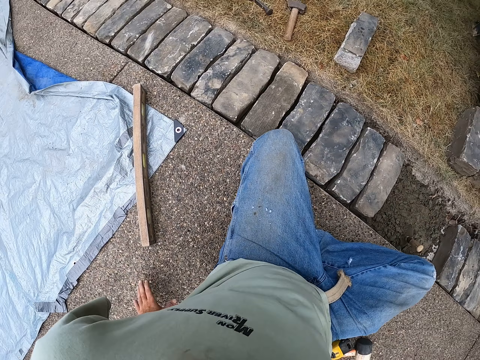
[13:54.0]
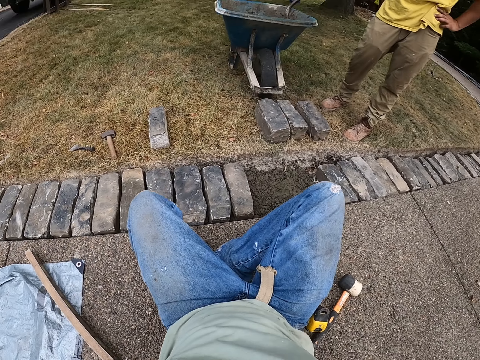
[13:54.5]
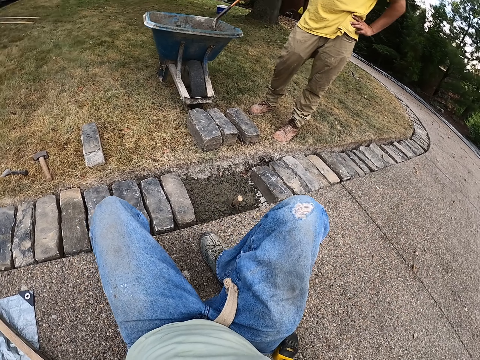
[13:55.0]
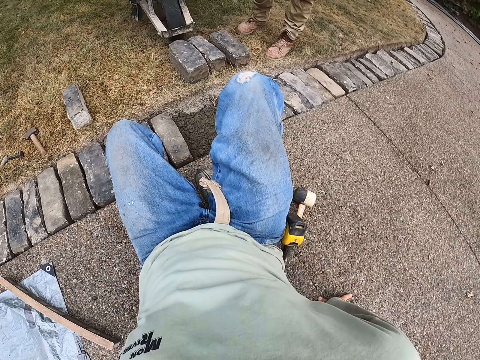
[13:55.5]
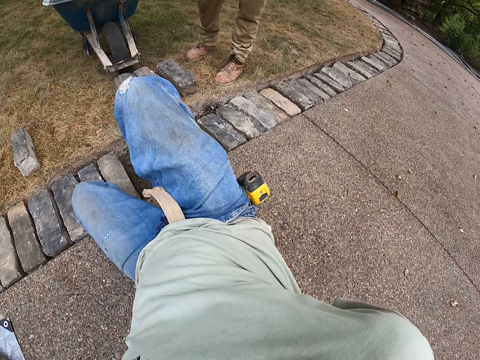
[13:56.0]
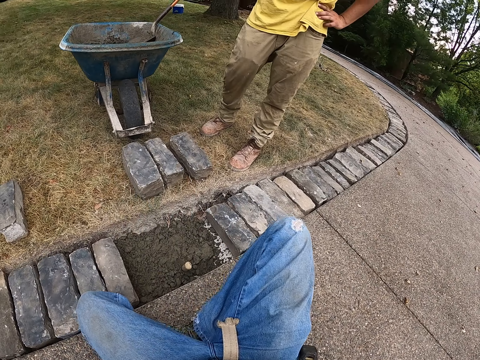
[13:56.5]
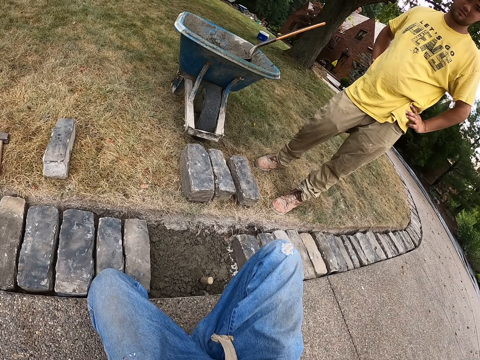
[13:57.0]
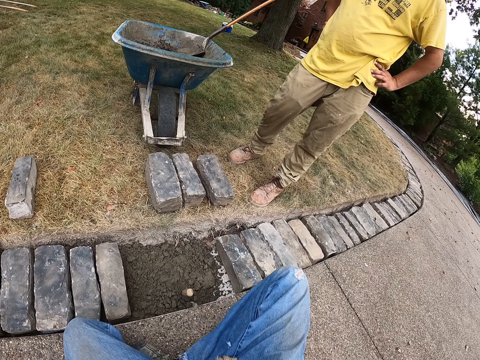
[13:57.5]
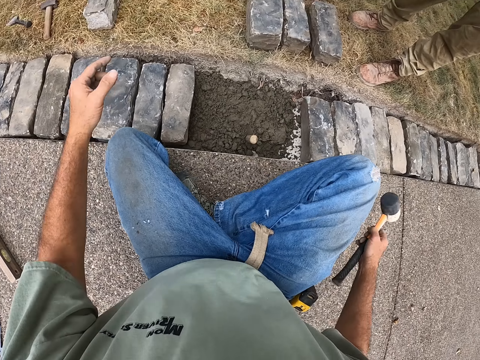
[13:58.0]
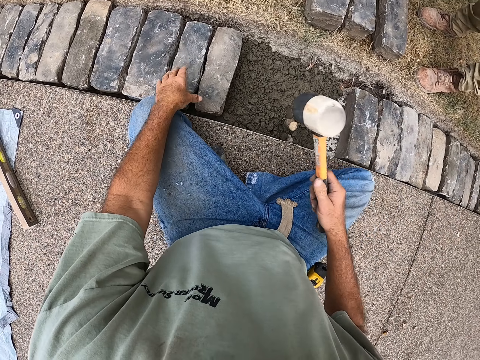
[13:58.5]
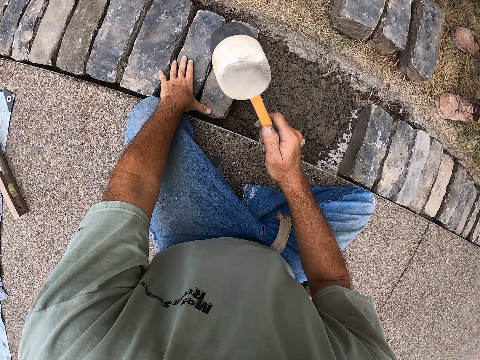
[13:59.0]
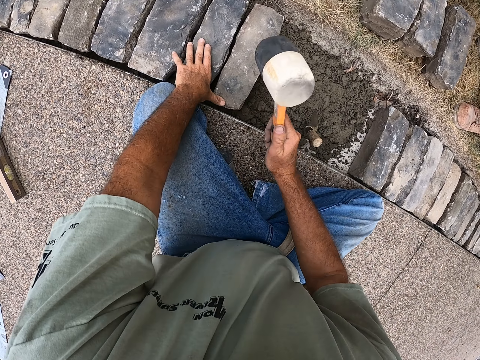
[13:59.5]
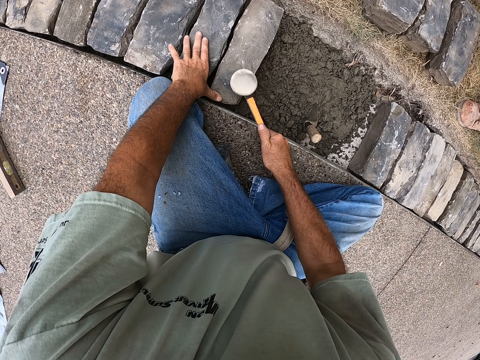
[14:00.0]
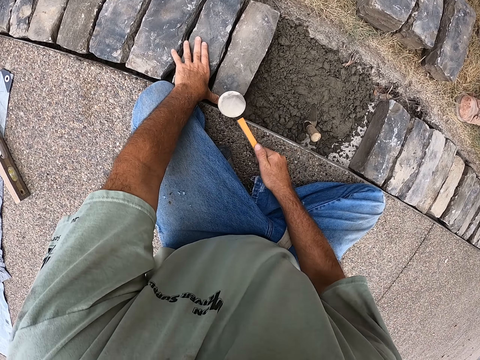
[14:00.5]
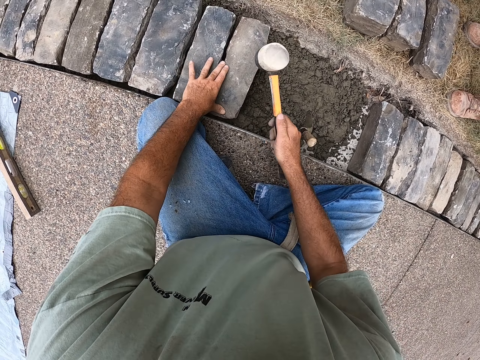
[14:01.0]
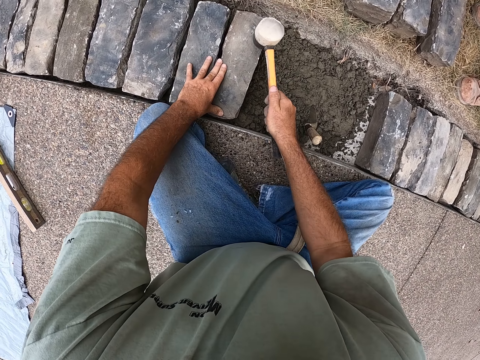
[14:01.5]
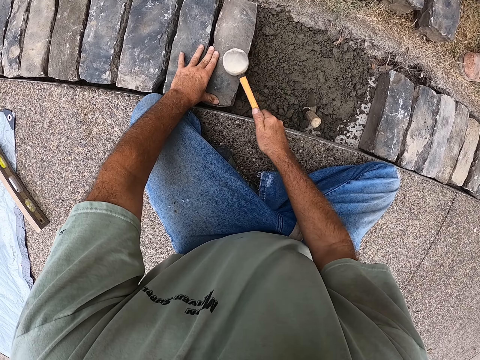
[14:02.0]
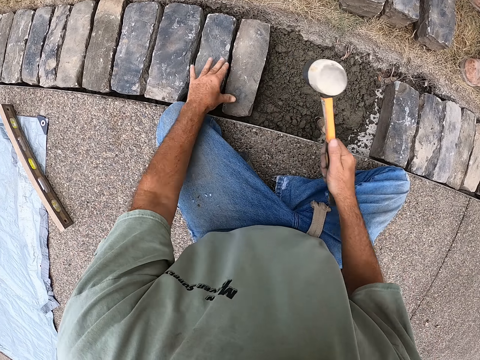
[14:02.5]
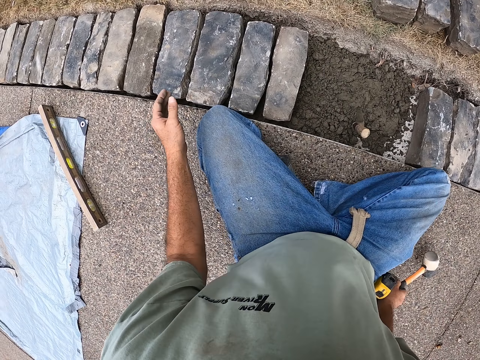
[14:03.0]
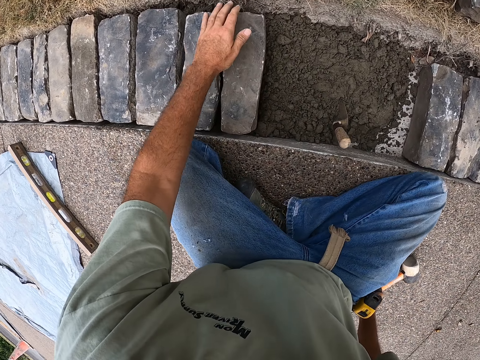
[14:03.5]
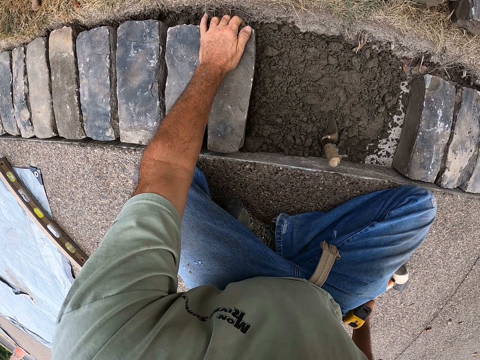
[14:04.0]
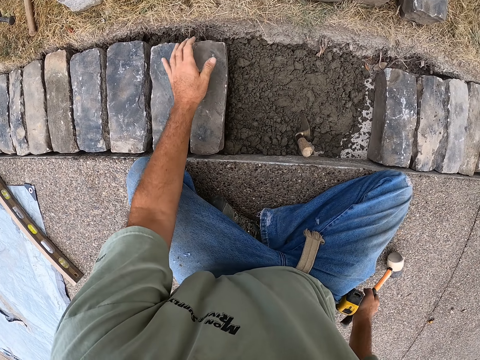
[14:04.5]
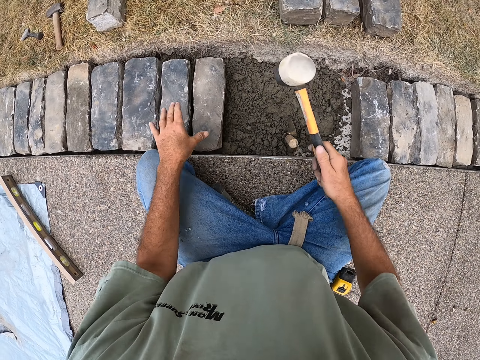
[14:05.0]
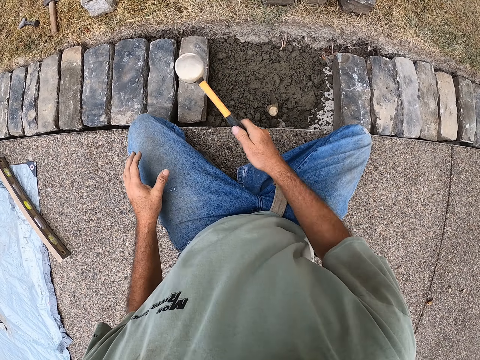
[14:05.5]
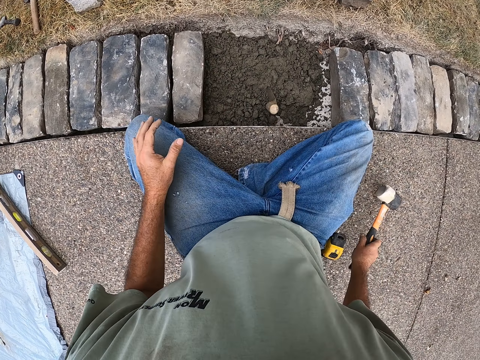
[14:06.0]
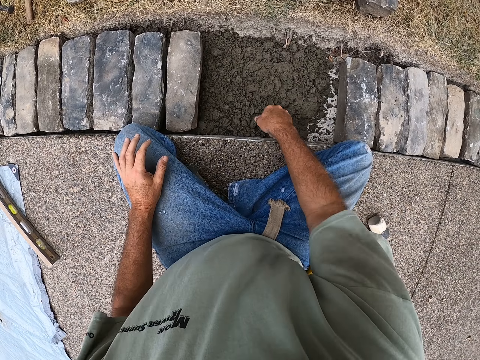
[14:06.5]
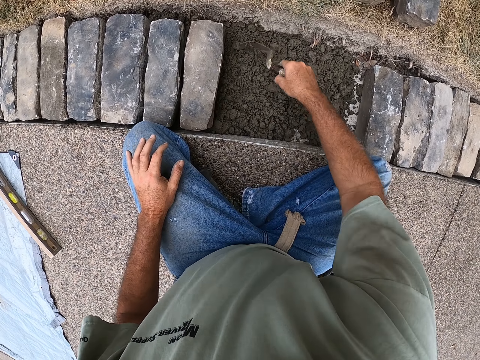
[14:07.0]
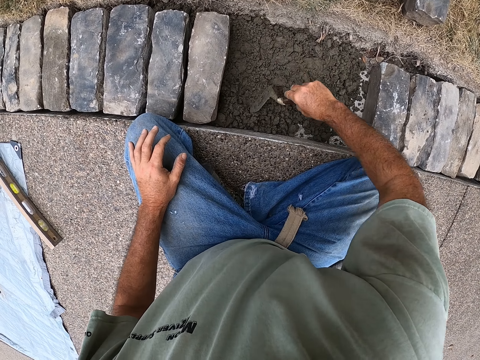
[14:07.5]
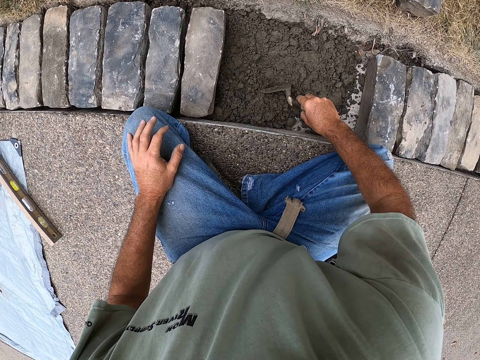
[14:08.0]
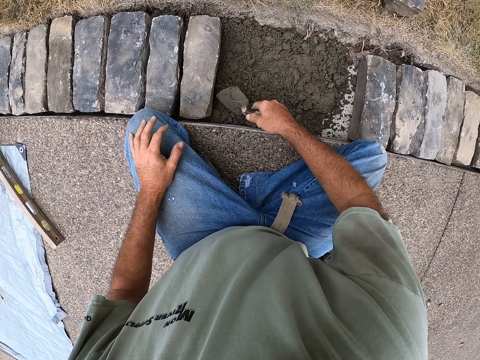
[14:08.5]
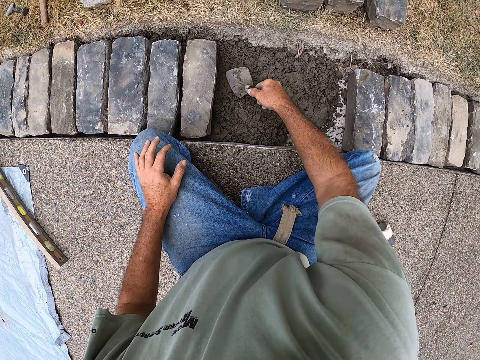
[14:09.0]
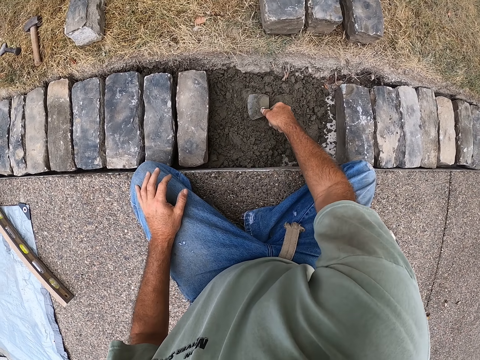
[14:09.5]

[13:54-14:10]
The camera wearer moves his body. He puts his hands down. He picks the mallet from the ground and hits the brick with the mallet. He touches the hammer. He puts the mallet on the ground. He moves the brick in the hole. He picks the mallet from the ground, hits the brick with the mallet, and puts the mallet on the ground. He picks the trowel from the ground and spreads the mortar with the brick trowel. He separates sandy soil by the spade.

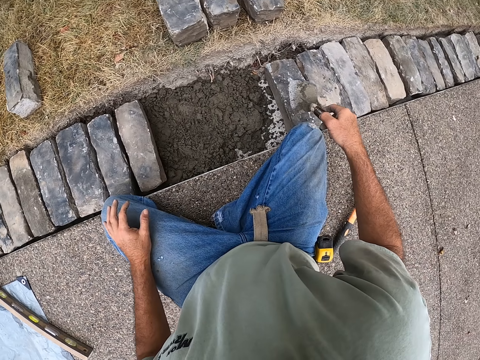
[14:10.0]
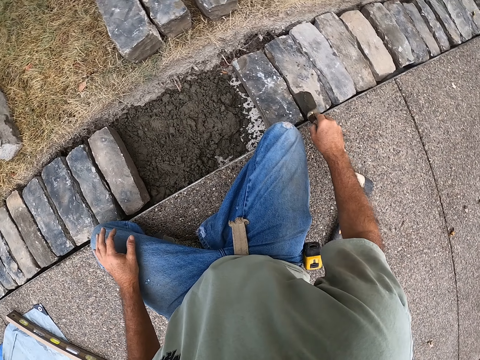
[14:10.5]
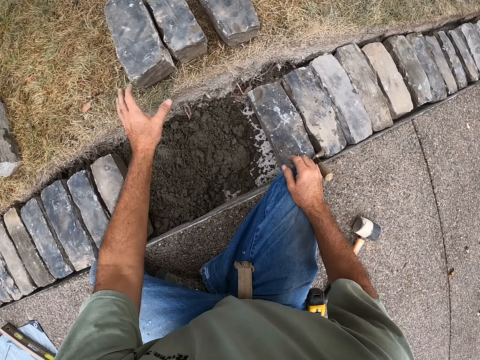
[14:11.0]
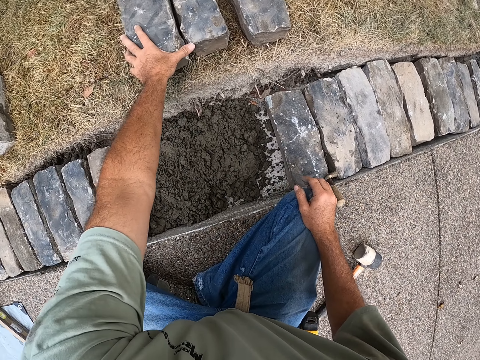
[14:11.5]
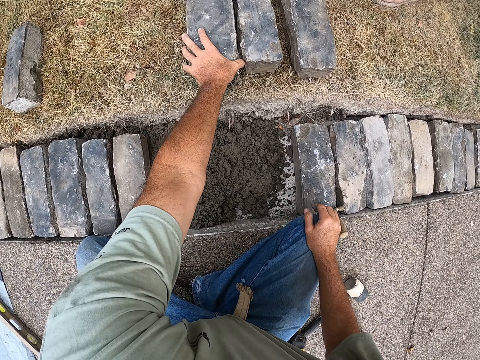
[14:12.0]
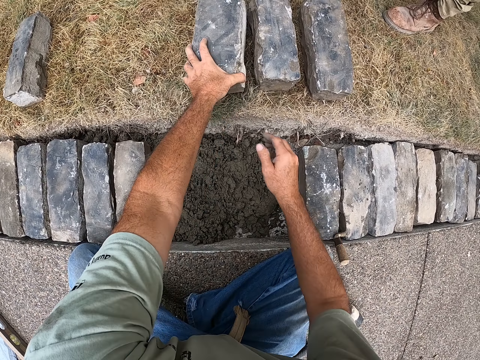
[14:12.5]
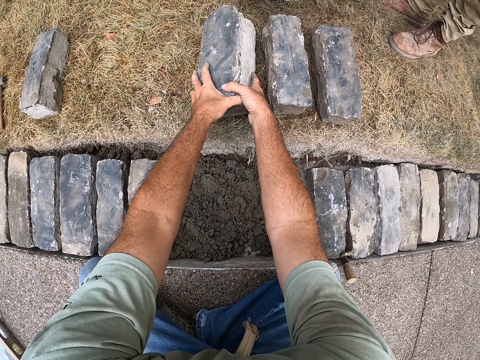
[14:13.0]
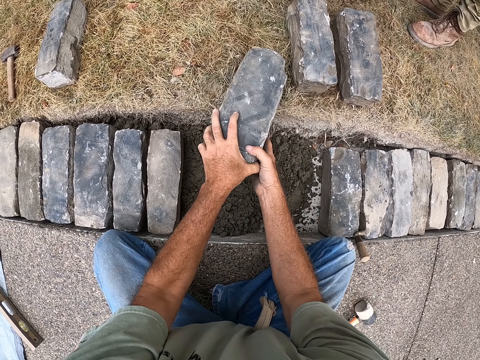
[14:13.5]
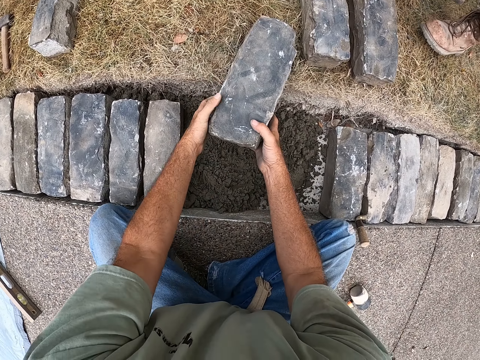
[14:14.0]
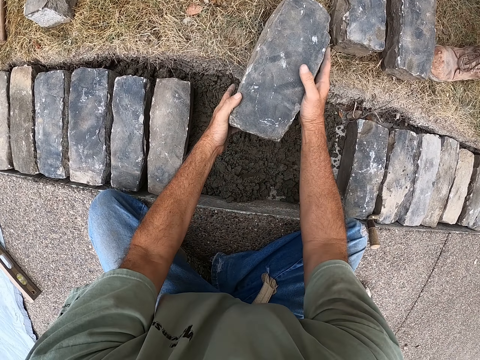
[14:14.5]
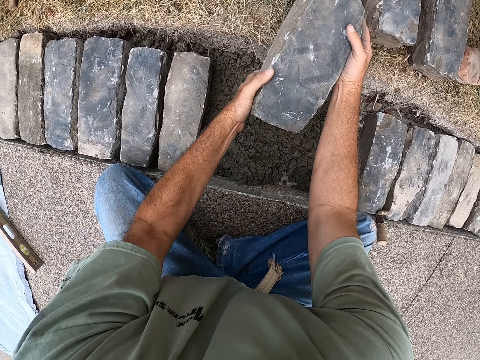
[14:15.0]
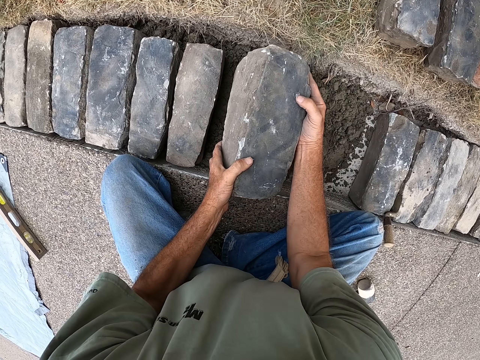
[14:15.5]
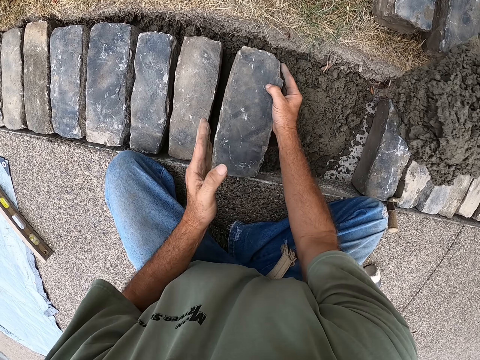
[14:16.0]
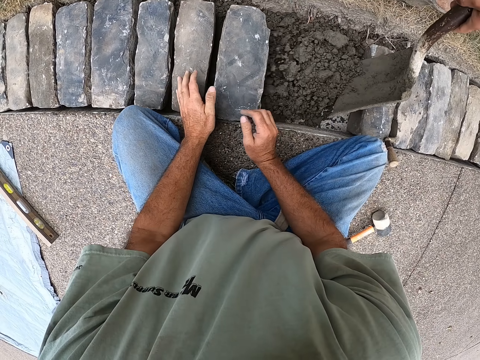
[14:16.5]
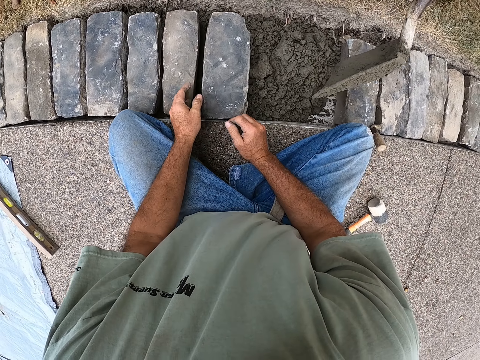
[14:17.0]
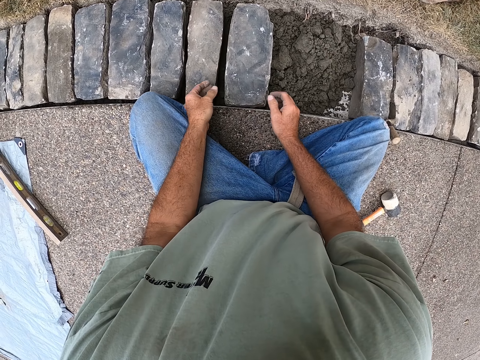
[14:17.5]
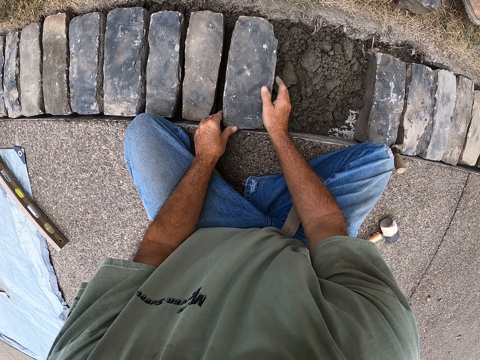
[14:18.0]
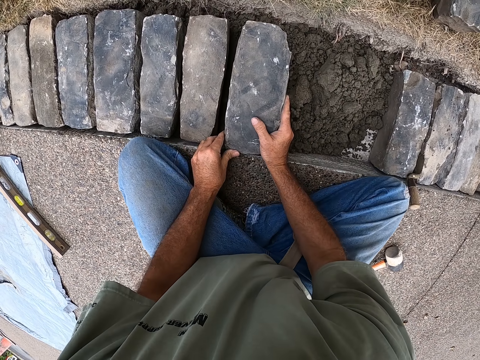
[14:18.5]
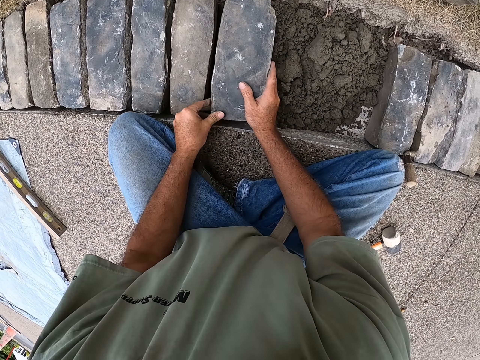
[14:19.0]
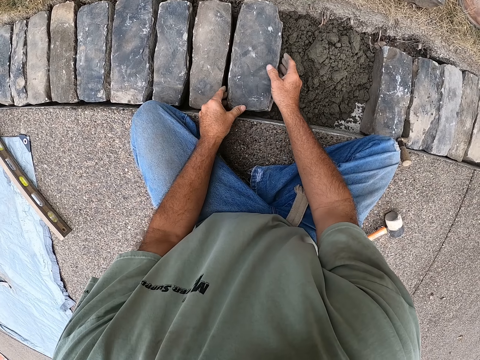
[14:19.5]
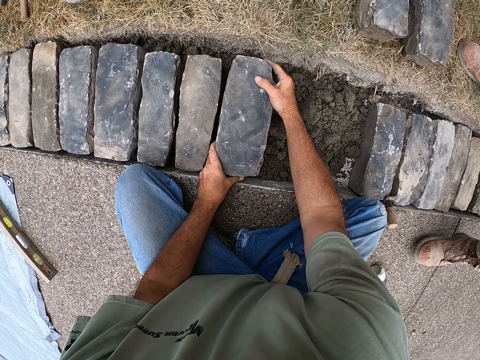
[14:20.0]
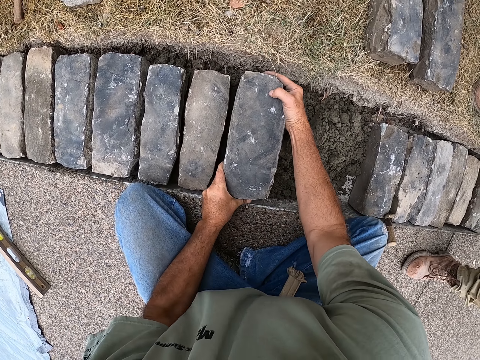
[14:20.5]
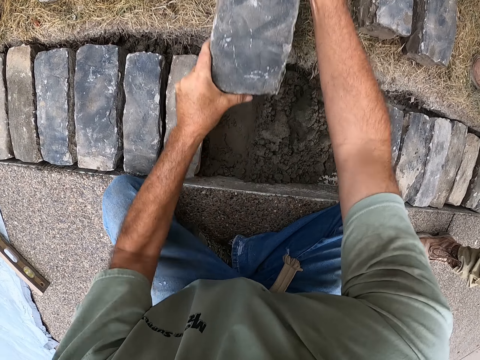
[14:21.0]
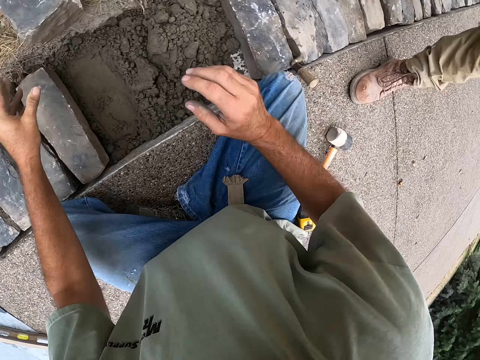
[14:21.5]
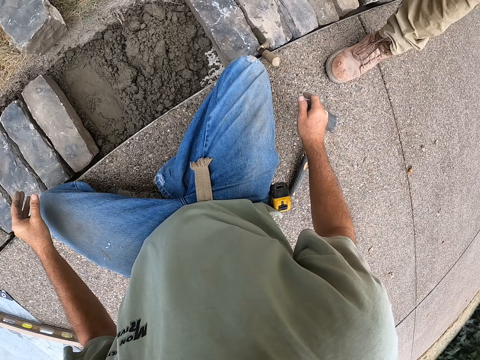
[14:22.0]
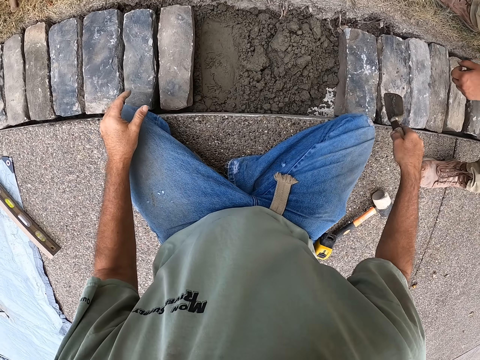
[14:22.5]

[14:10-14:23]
The camera wearer puts the trowel on the ground. They pick a brick from the ground. They touch a stone. They arrange the stone on the sandy soil. They put the bricks in the hole. A man pours the mortar in the hole. The camera wearer touches the stone. They move the brick in the hole. They lift the brick from the hole and put the bricks on the ground.
